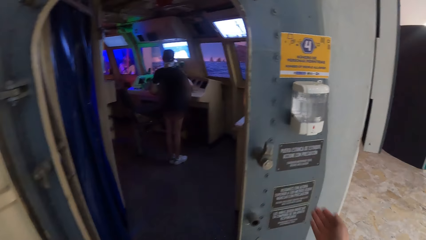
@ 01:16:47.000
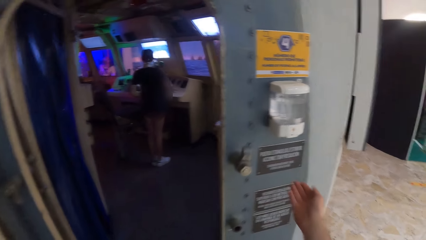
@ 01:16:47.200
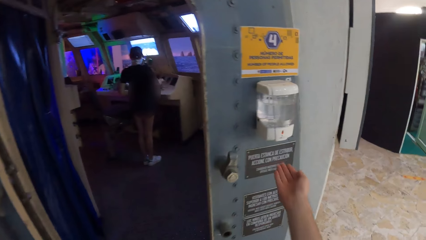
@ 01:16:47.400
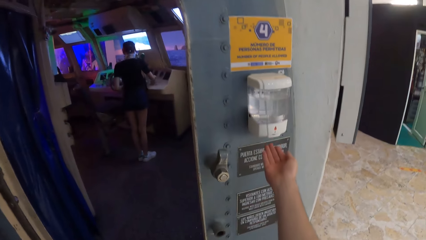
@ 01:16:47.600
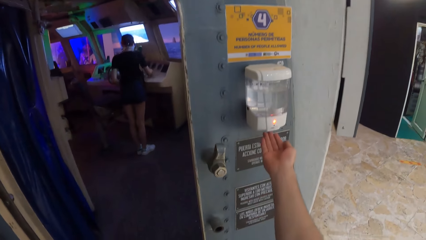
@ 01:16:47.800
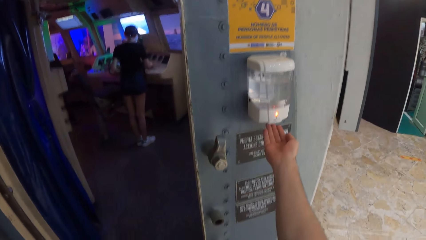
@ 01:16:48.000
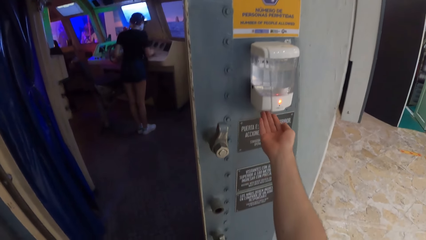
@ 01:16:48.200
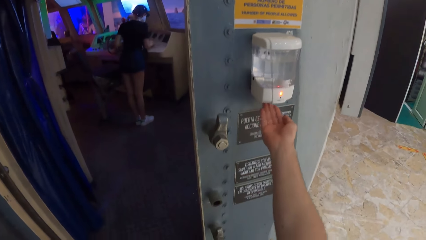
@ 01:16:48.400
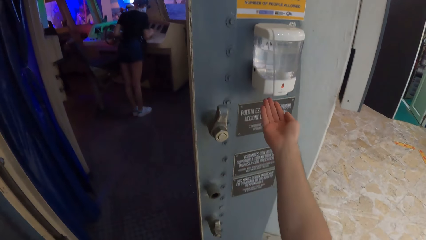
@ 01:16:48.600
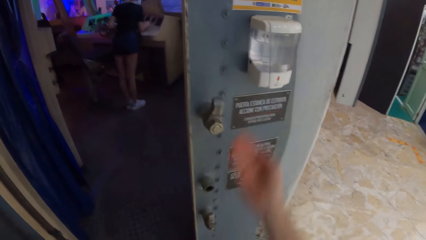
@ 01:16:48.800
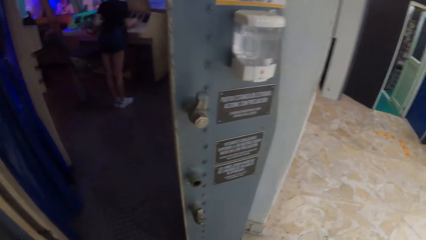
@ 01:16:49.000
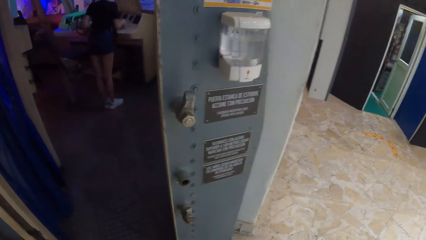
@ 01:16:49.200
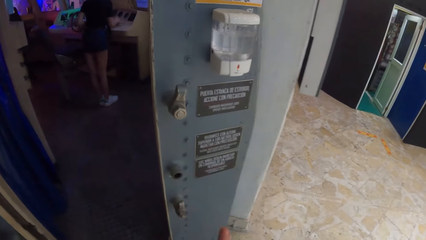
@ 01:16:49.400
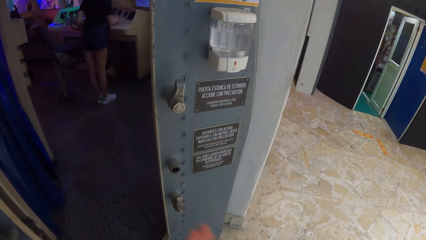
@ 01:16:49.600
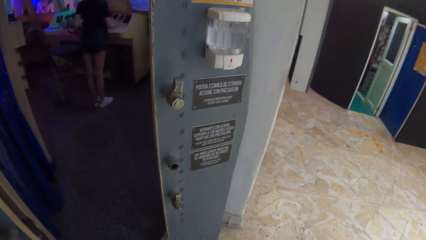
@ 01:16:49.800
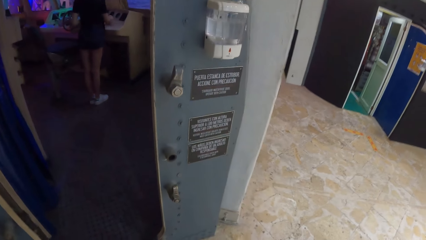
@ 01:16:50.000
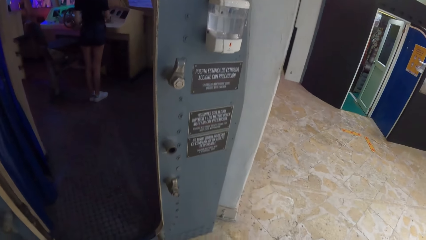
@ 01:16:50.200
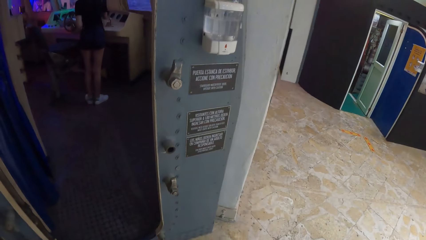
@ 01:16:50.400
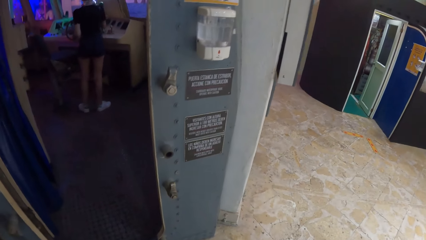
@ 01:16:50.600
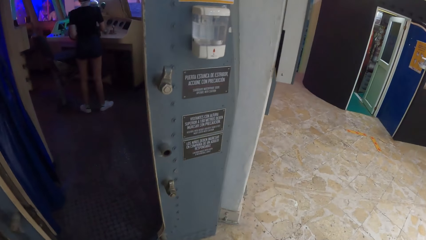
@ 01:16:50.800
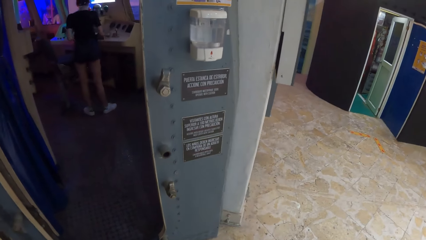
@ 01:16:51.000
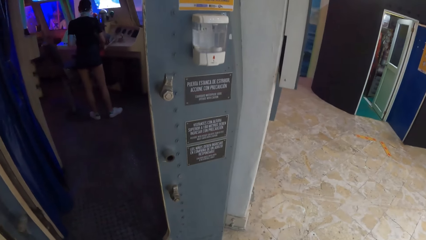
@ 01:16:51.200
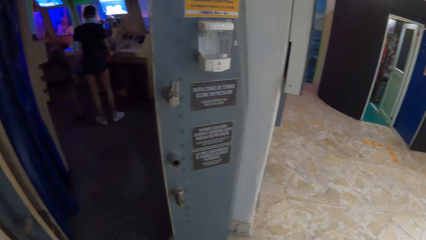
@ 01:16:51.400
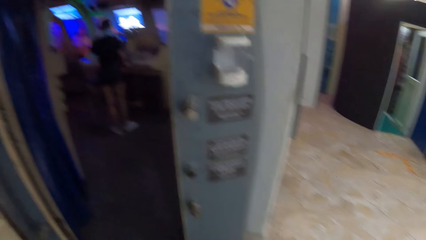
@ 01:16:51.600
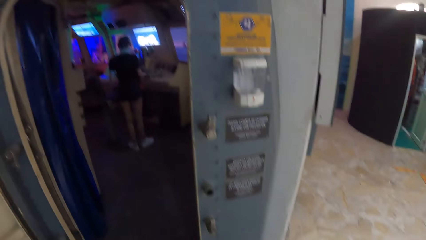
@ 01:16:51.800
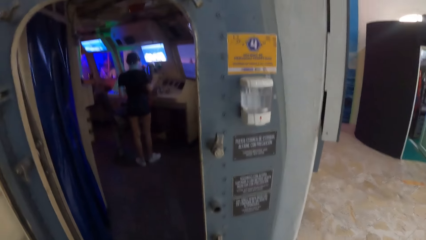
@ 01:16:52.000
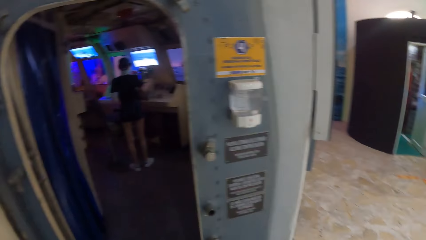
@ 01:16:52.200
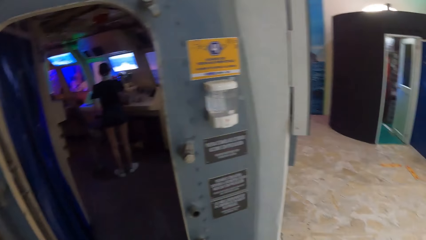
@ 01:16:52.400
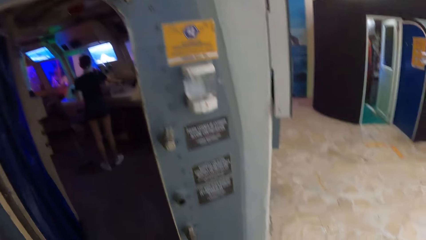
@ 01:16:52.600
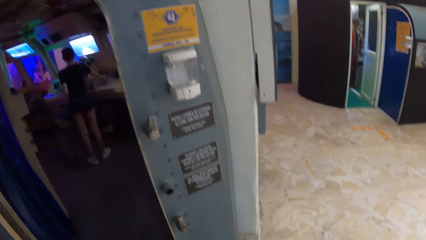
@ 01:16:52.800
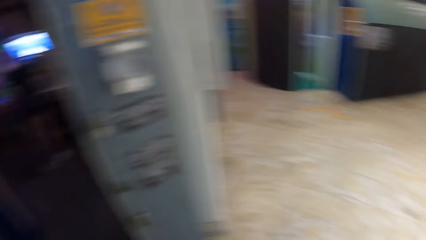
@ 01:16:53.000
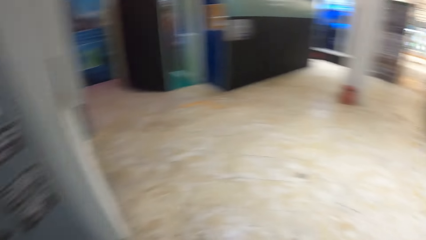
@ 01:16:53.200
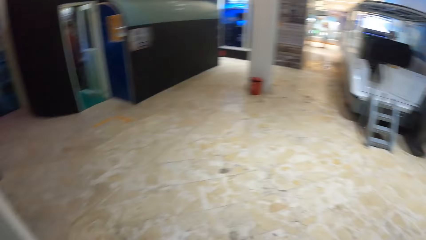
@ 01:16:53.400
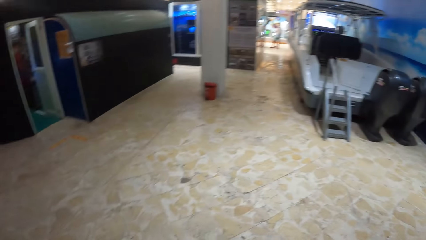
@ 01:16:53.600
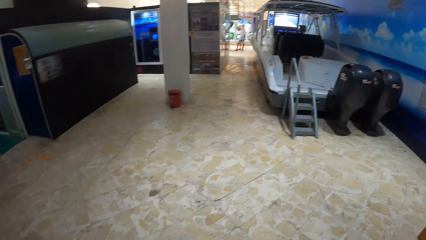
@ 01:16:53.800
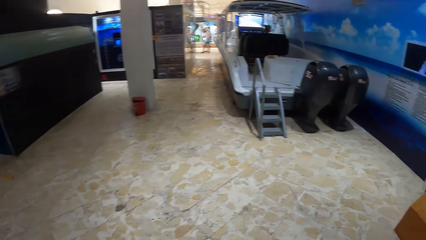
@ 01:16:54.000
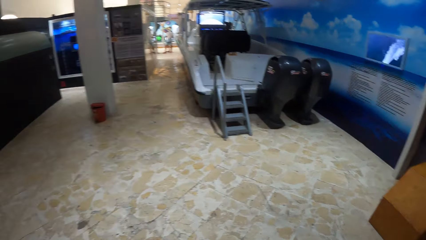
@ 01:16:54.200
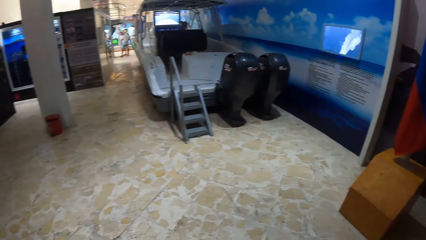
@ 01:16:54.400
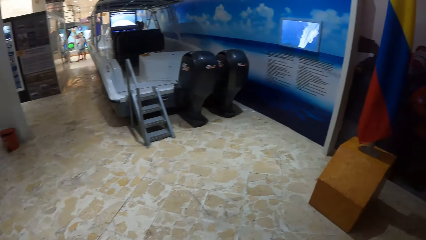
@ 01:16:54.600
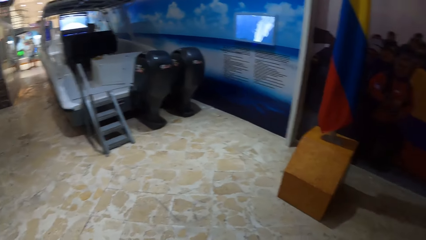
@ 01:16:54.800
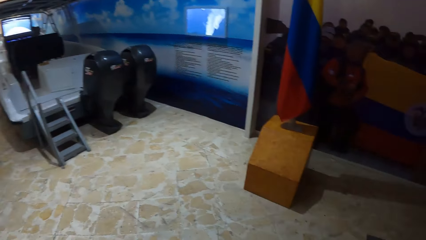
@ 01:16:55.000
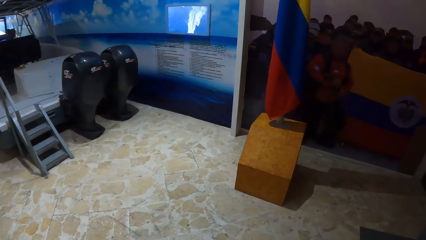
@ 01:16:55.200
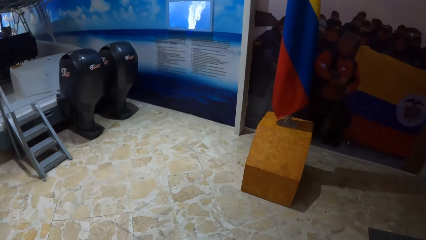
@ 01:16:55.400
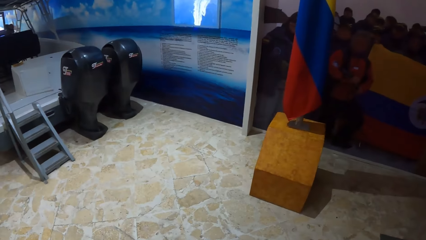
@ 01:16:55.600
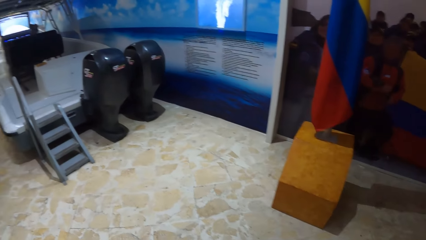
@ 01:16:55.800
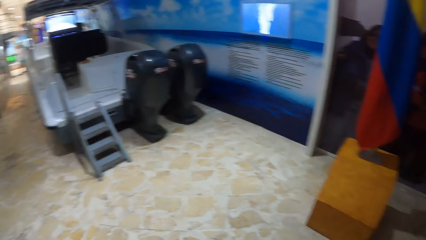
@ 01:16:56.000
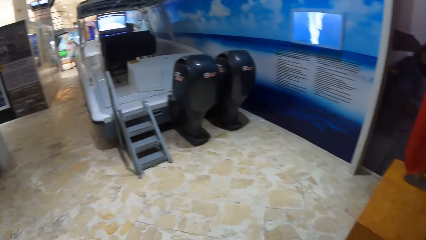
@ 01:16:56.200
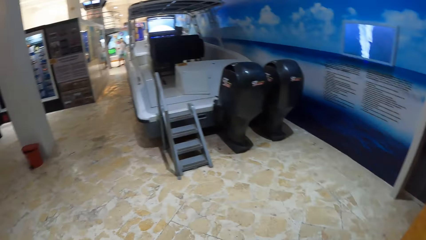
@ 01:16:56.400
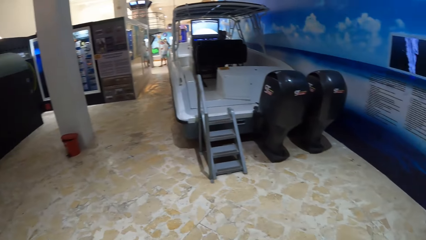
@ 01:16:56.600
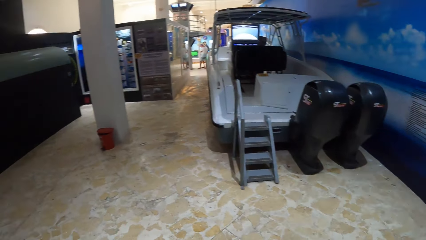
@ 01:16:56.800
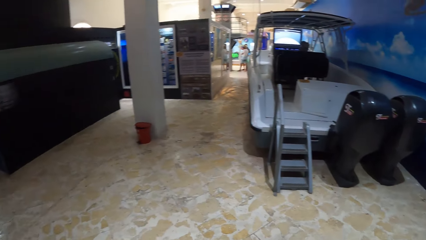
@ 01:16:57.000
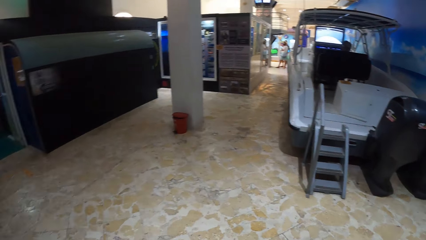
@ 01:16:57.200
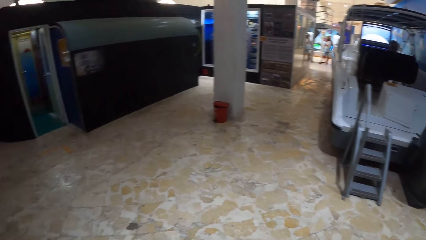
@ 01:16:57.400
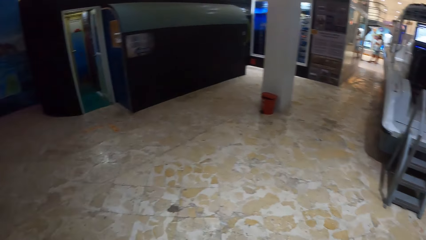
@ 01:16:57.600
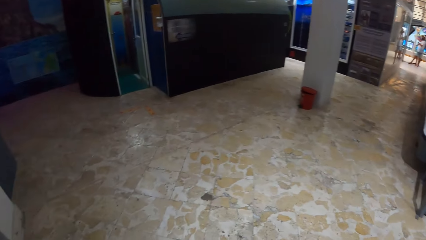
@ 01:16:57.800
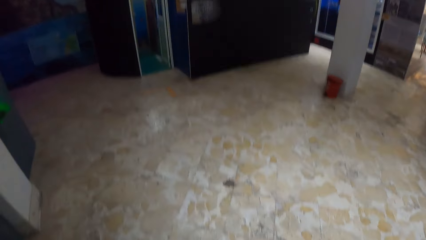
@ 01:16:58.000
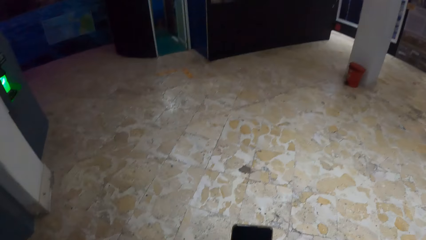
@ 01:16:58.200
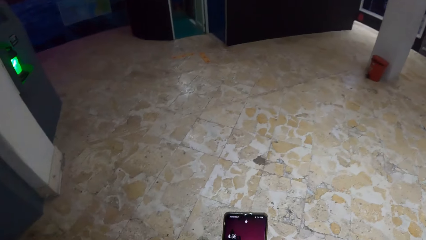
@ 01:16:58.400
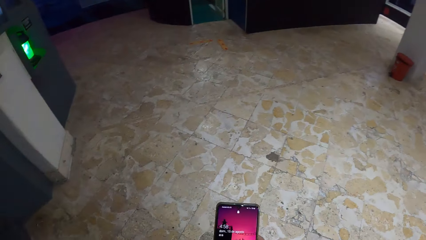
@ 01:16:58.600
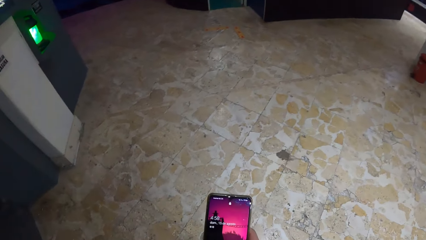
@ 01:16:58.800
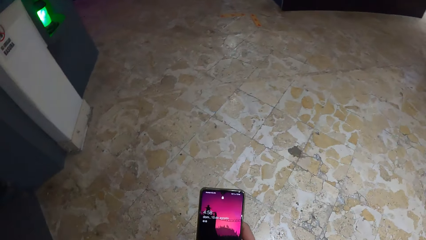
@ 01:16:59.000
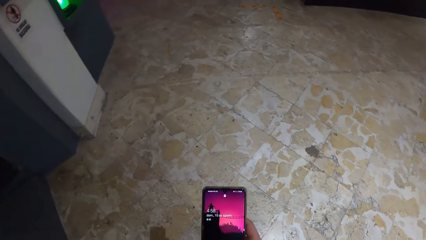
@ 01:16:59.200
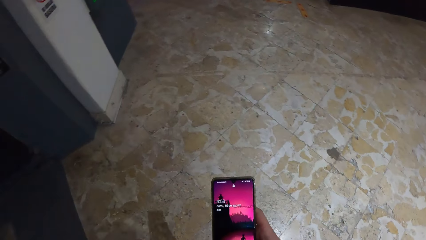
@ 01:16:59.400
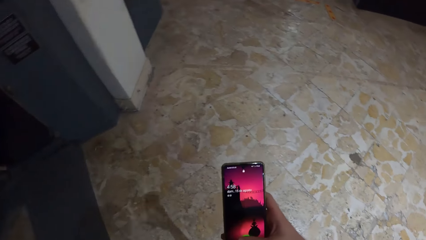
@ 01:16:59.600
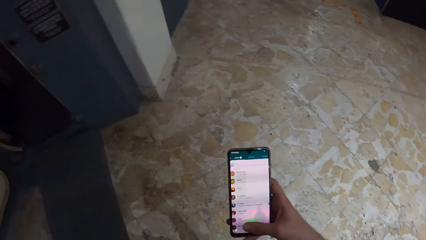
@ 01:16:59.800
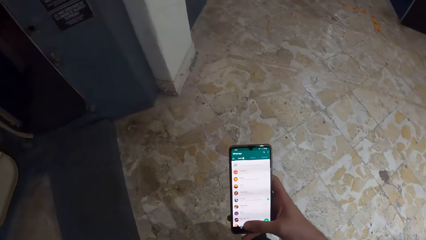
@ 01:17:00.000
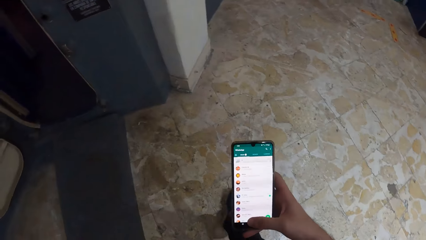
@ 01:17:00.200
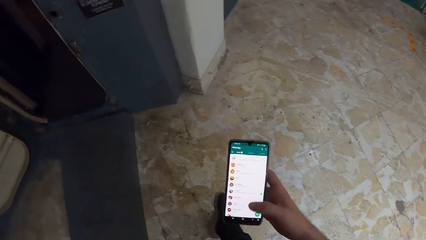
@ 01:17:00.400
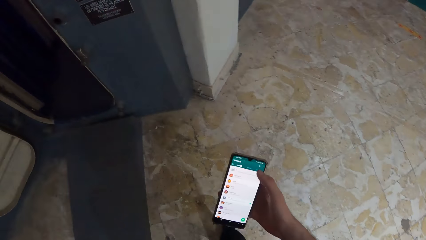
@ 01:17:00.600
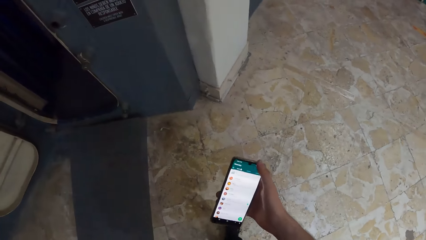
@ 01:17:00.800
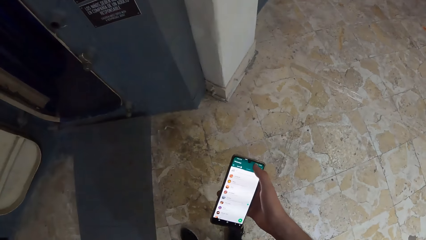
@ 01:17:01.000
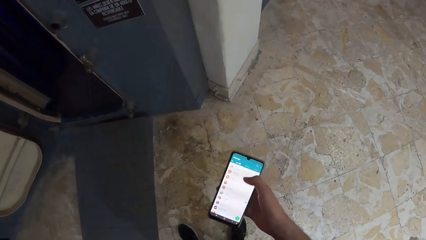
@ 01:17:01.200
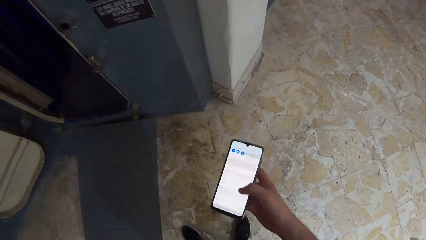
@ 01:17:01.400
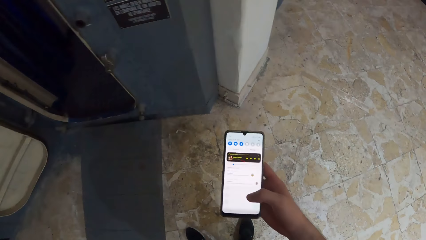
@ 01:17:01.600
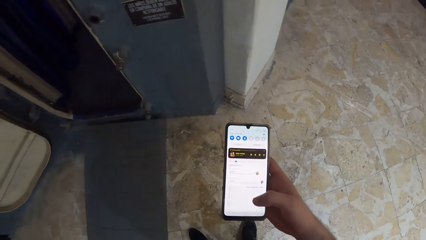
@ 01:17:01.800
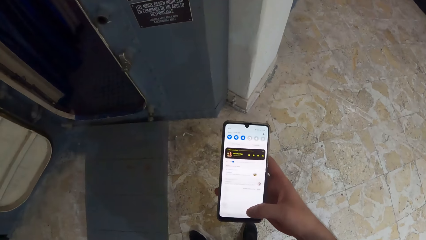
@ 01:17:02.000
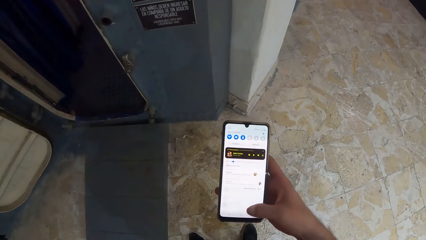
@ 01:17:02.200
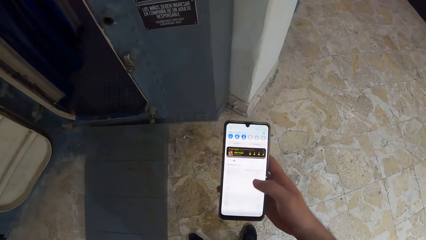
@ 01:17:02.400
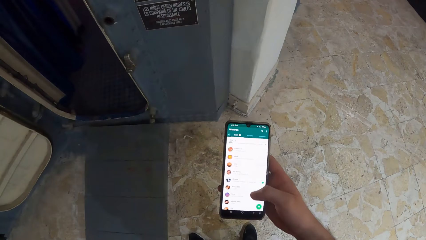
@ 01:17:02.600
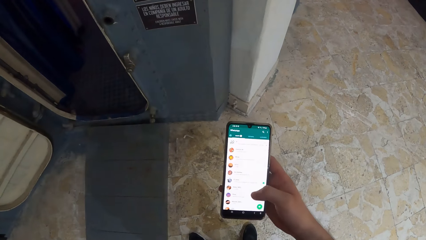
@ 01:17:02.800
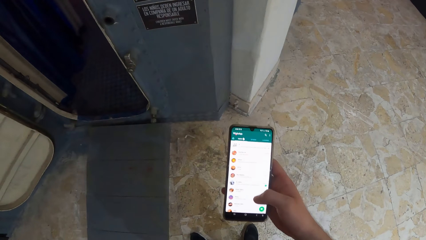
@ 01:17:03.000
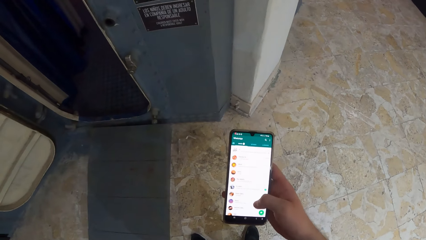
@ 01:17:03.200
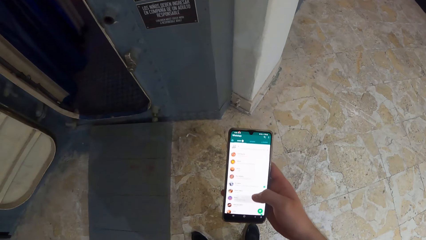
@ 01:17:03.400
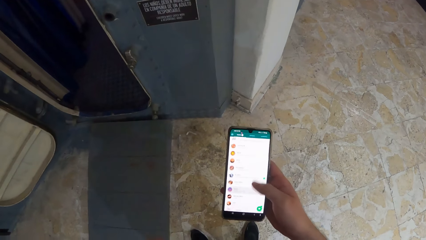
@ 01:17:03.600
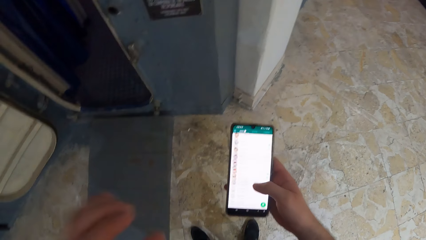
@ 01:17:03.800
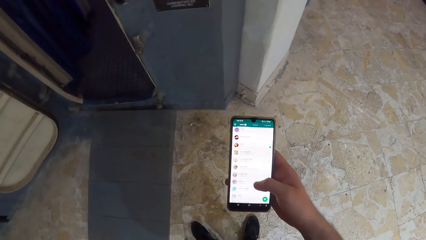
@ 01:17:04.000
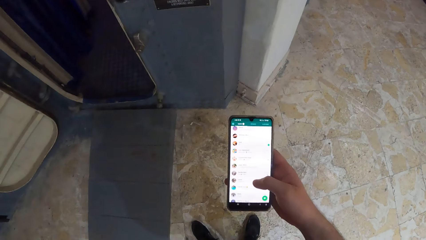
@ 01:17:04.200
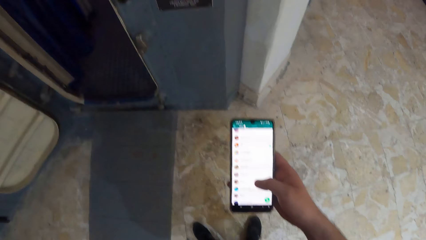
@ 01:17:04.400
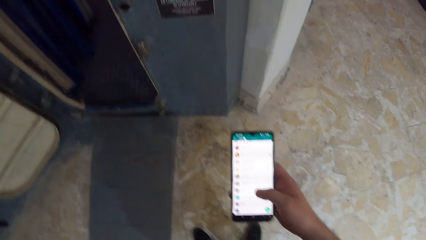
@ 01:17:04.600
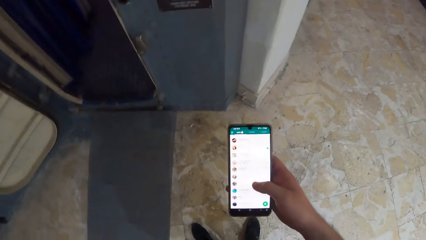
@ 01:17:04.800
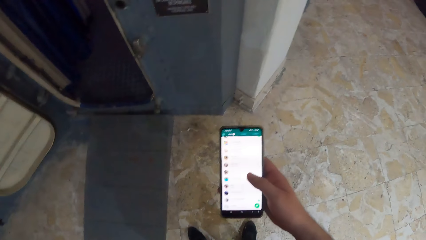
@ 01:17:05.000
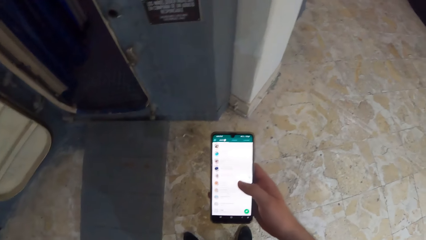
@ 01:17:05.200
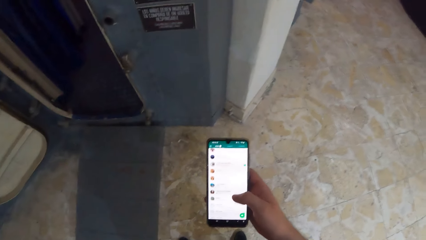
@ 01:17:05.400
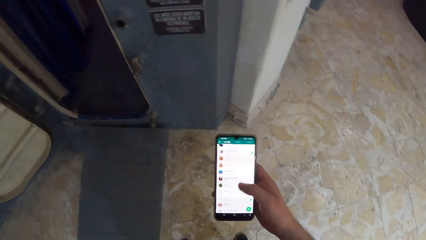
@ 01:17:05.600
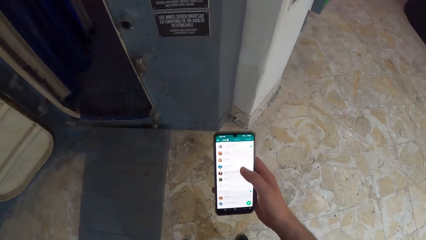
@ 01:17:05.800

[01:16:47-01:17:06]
The camera wearer places his right hand under an automatic hand sanitizer. He sanitizes the hands. He looks around. He operates his phone with his right hand.
